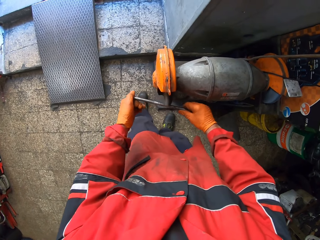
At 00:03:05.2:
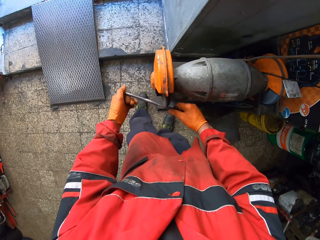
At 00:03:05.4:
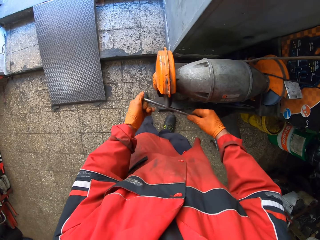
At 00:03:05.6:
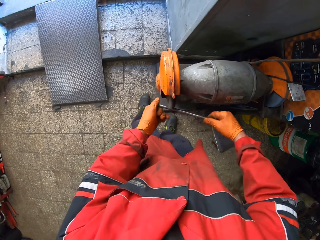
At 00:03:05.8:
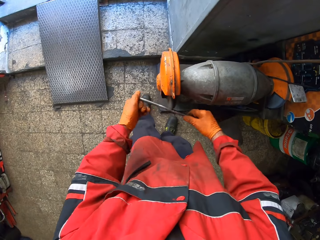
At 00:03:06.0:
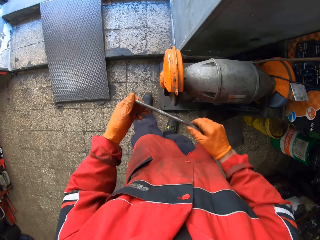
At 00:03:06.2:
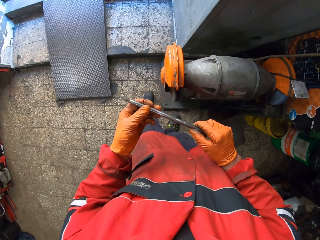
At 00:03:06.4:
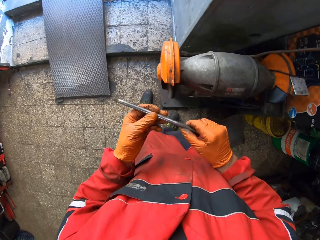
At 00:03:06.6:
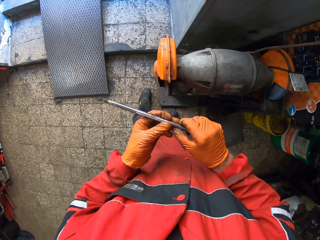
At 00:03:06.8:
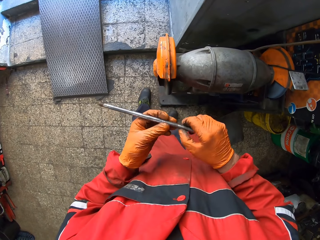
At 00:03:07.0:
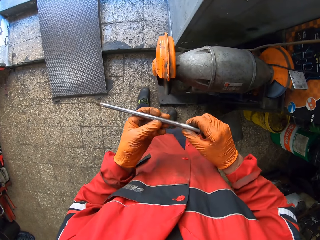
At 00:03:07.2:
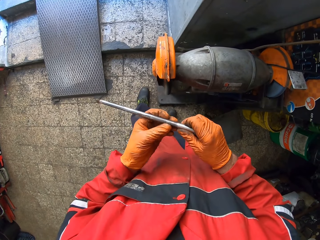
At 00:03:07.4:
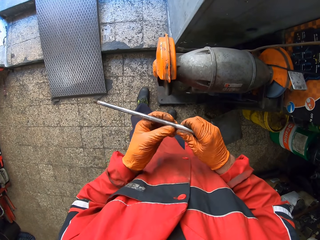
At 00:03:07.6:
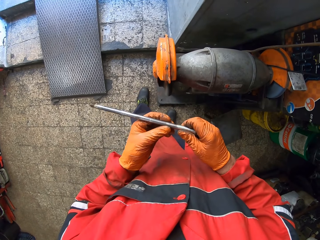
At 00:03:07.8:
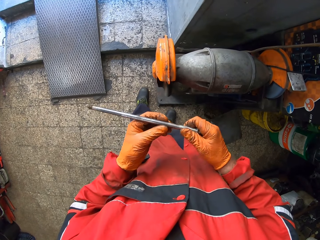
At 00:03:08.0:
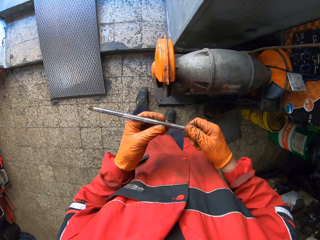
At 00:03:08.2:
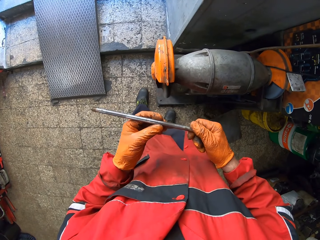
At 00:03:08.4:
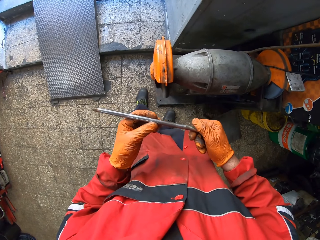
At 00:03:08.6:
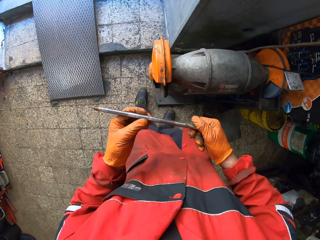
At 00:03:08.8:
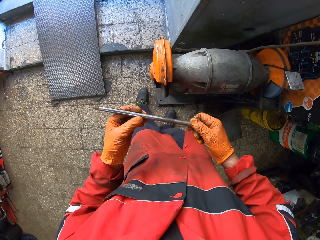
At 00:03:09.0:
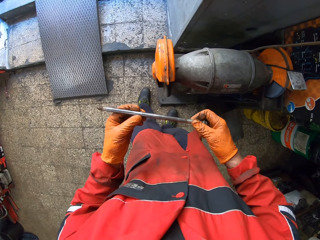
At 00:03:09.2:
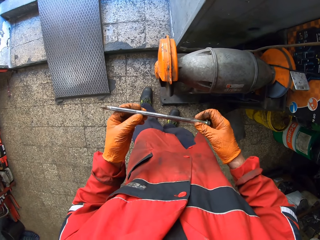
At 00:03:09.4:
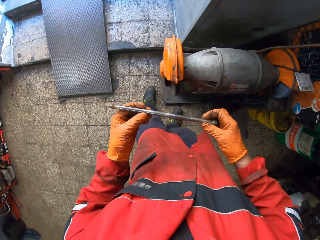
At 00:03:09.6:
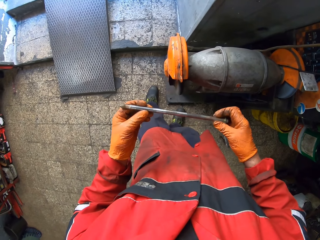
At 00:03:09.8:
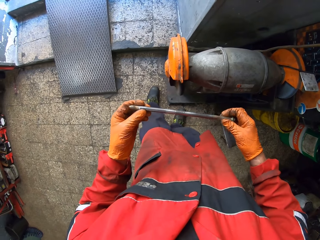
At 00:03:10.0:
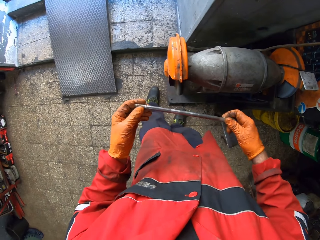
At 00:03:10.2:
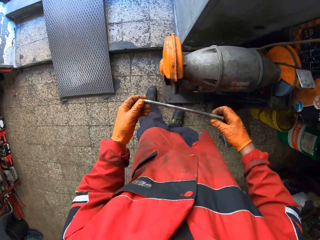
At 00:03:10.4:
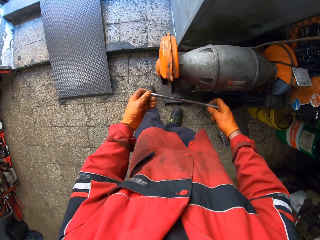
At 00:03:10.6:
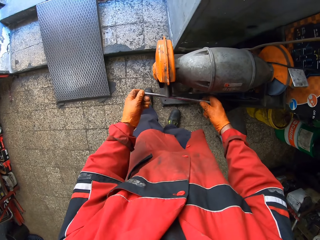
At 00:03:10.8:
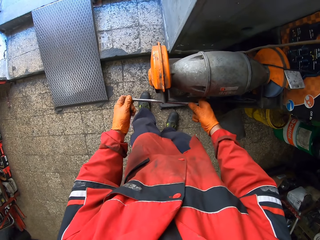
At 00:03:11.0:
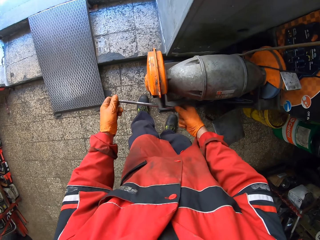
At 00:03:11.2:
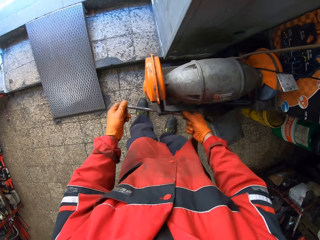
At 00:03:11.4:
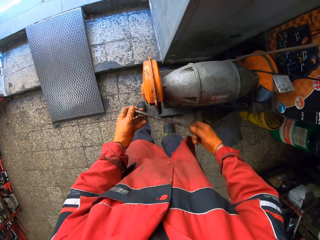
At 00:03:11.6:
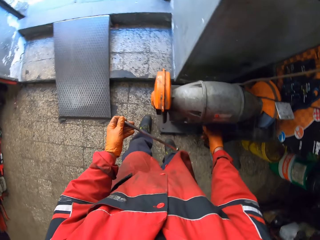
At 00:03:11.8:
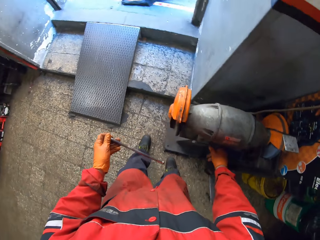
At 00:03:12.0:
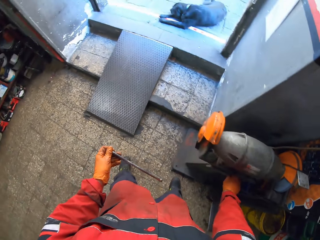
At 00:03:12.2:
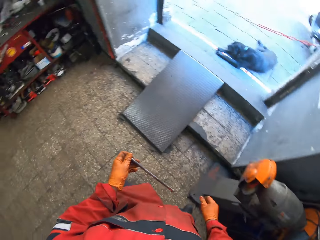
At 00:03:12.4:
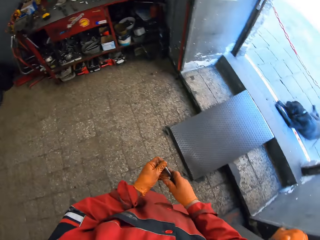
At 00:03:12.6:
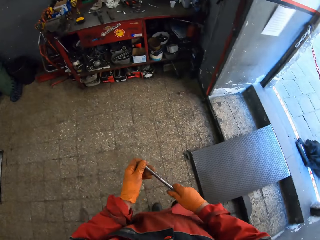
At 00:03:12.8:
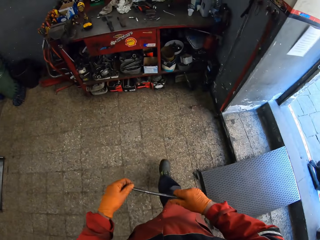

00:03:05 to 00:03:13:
The camera wearer inspects the bolt. He holds the long bolt with both hands. He files the long bolt with the rotating filing machine. He switches off the rotating filing machine with his right hand. He walks towards the work table.

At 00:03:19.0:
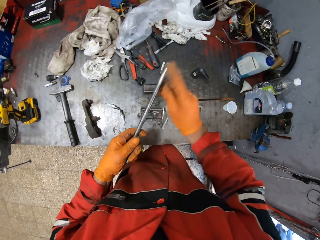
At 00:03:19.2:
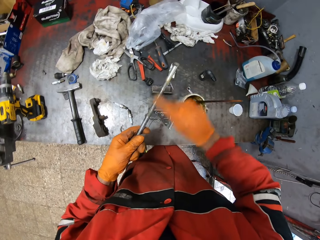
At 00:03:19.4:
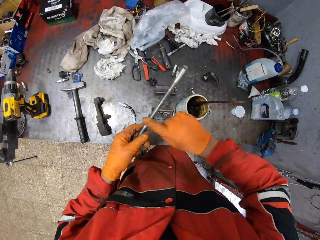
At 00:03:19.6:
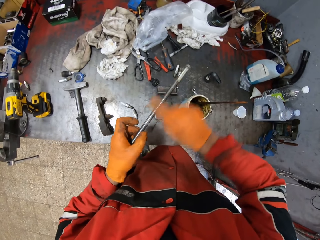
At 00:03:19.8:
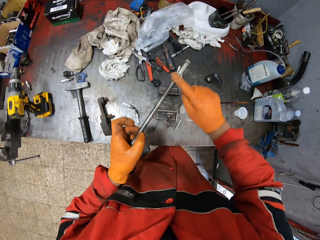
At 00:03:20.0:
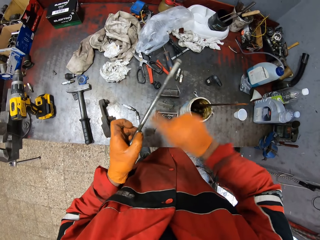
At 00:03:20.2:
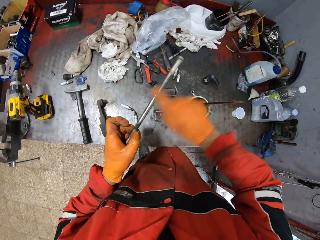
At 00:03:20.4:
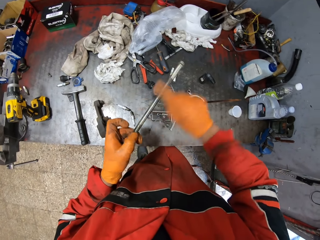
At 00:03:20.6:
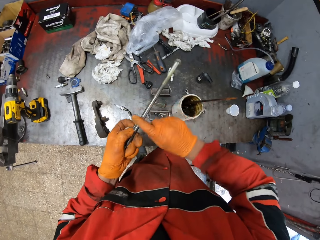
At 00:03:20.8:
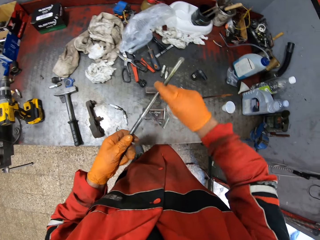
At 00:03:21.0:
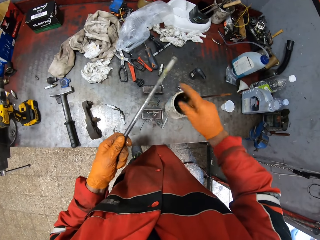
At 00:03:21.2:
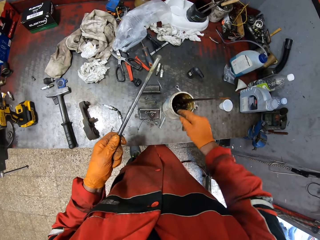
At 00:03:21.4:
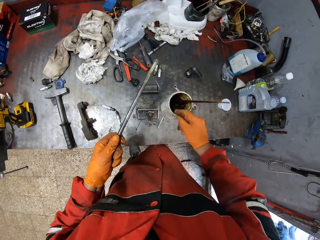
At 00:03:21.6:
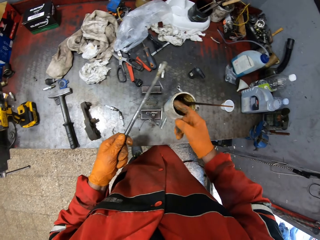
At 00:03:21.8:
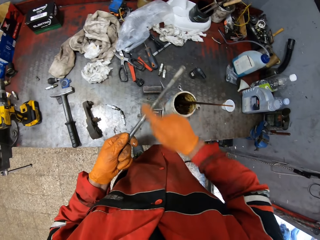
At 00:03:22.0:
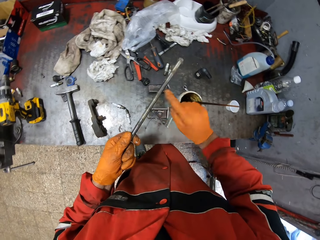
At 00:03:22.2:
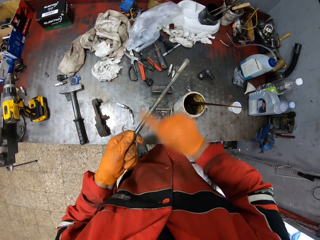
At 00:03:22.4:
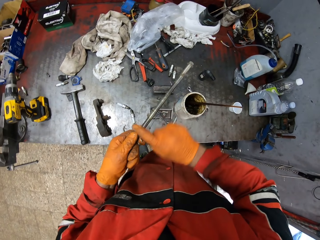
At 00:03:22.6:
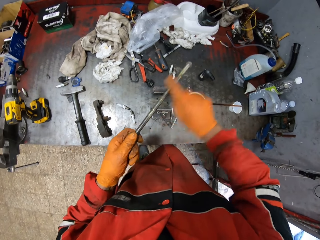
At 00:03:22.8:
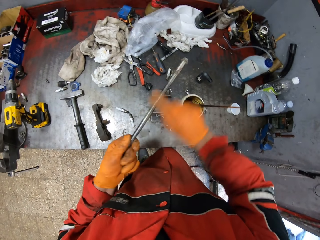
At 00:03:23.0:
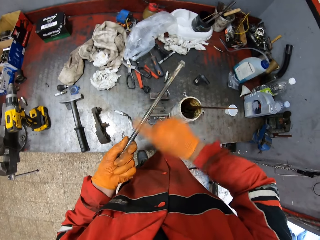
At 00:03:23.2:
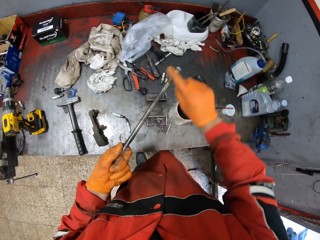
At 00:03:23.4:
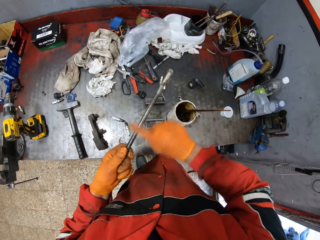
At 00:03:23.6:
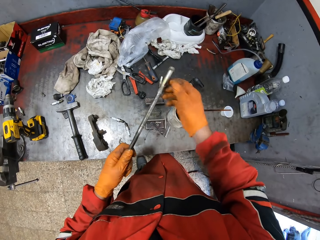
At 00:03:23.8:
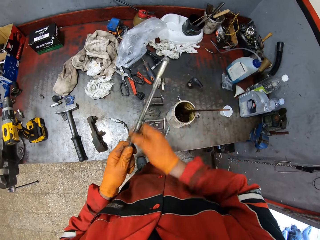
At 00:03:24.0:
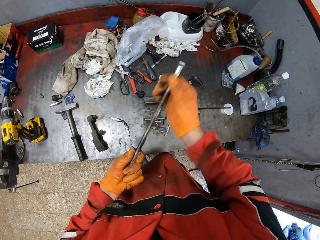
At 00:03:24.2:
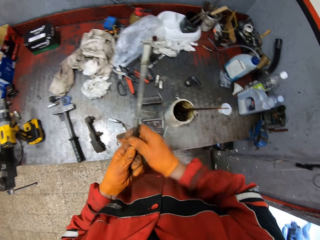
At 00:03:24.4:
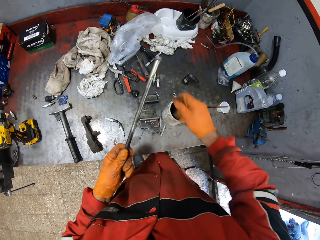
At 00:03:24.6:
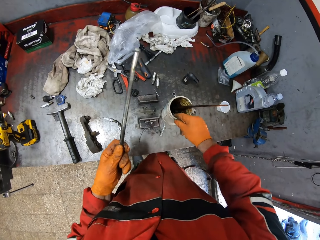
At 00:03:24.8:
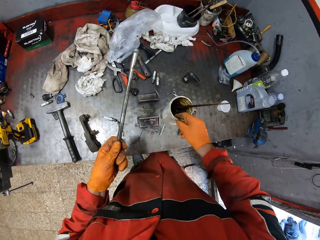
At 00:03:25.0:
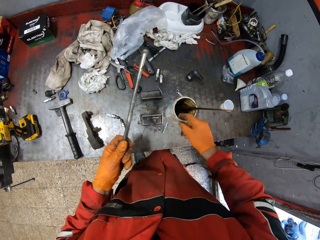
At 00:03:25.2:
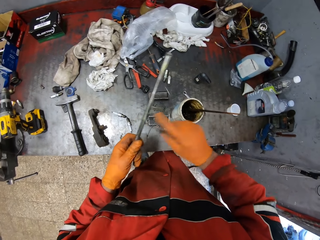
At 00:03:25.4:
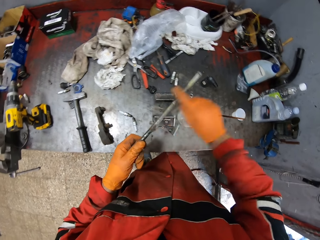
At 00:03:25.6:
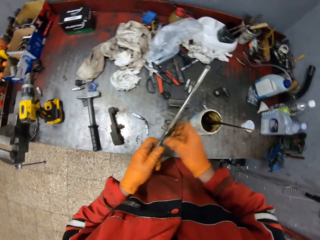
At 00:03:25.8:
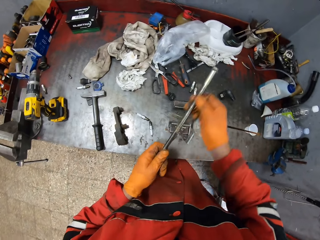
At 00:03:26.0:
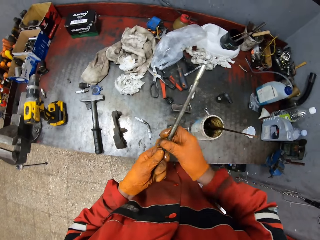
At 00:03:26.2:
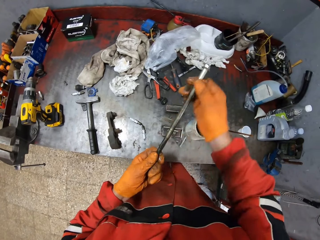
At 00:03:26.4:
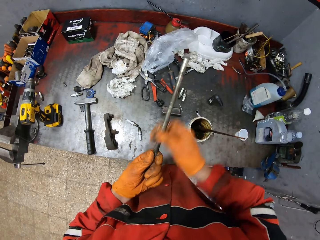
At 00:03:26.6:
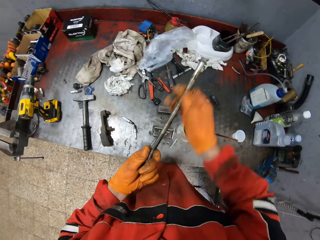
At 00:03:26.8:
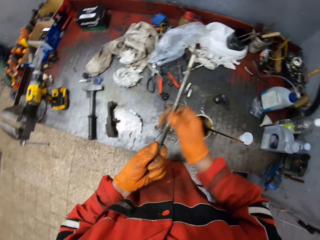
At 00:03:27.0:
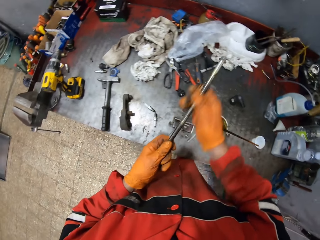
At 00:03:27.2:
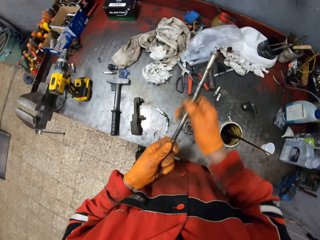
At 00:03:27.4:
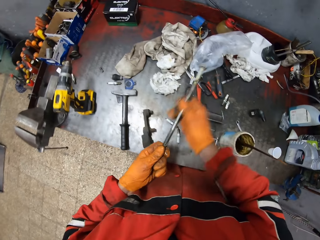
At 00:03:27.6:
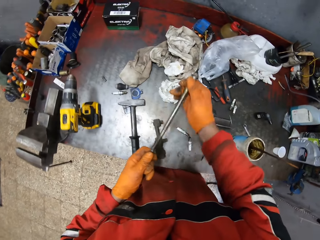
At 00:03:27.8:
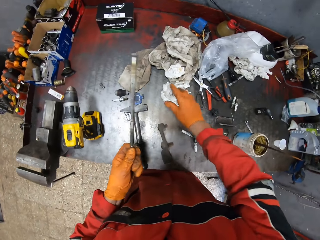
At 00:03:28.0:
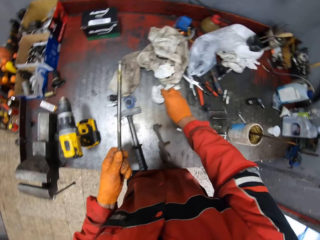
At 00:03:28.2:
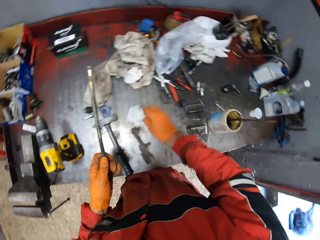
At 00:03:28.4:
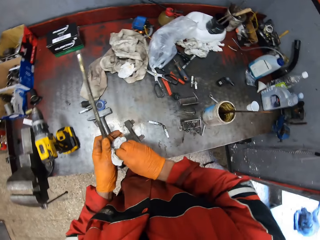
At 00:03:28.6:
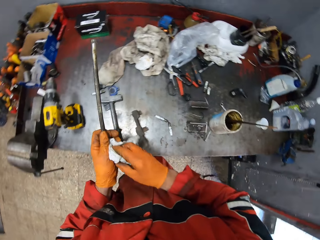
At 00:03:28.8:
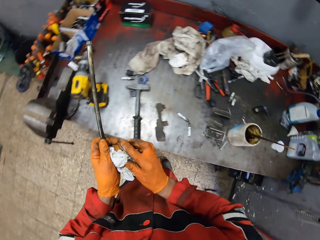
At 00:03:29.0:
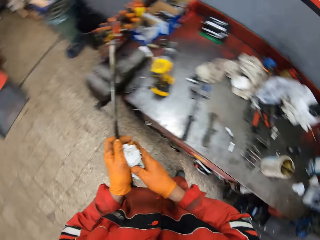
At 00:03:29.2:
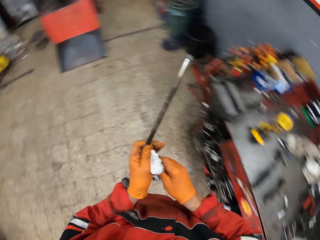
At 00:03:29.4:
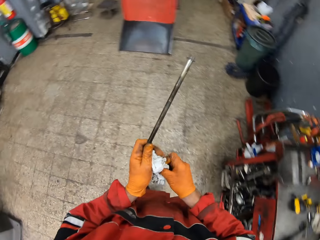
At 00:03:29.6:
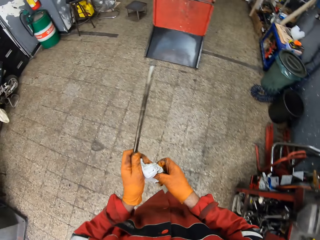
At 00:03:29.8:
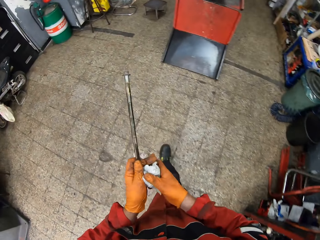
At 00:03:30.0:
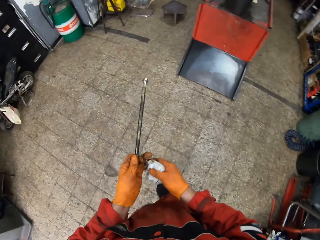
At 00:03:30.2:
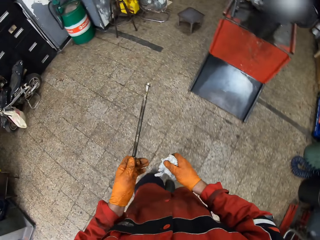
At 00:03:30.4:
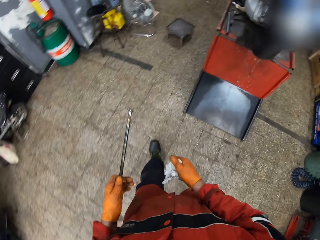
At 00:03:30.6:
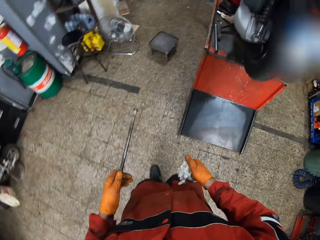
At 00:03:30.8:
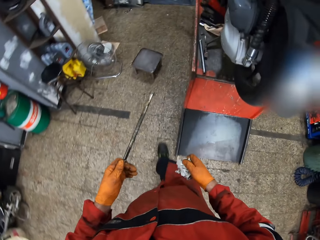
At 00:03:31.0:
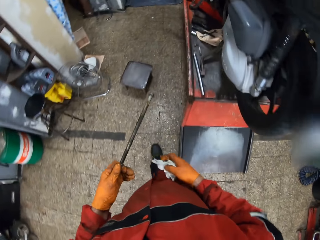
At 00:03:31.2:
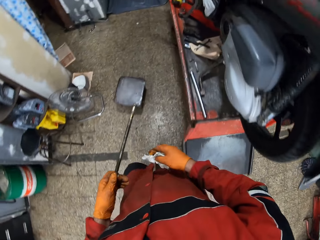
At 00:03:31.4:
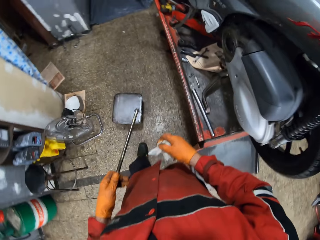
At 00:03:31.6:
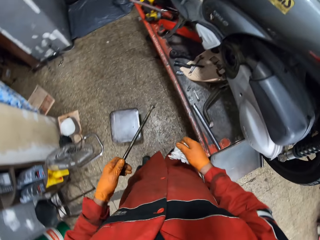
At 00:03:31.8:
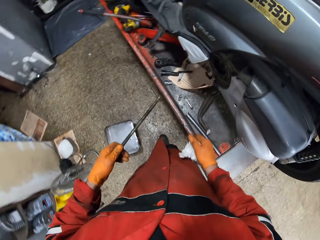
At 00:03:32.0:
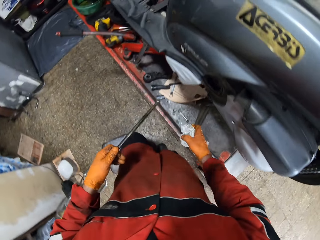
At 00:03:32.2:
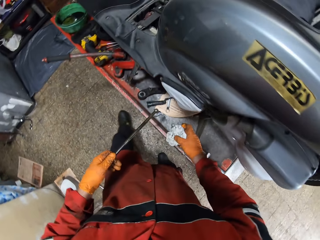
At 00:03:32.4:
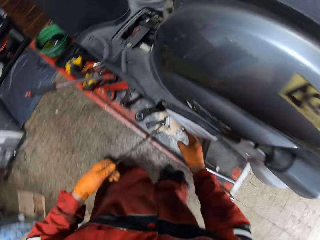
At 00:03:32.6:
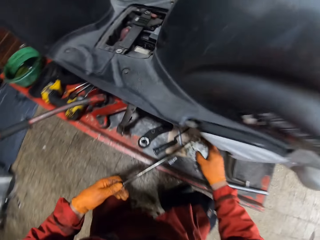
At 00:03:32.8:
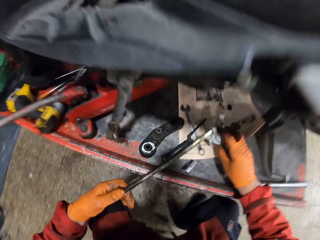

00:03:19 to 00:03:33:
The camera wearer holds the long bolt with both hands. He rubs grease on his right hand onto the long bolt. He scoops grease from the grease container with his right index finger. He rubs grease on the long bolt with his right hand. He scoops grease from the grease container with his right hand. He rubs grease on the long bolt with his right hand. He picks up a tissue paper from the work table with his right hand. He passes the tissue paper to his left hand. He wipes his right hand with the tissue paper in his left hand. He walks towards the car lift. He passes the tissue paper to his right hand.
